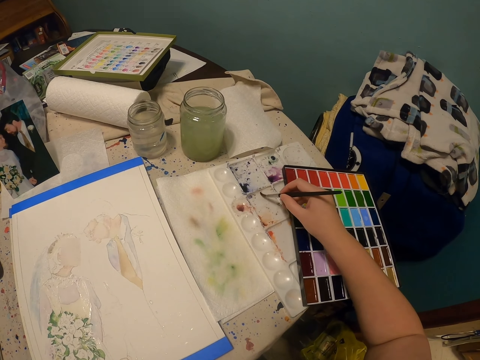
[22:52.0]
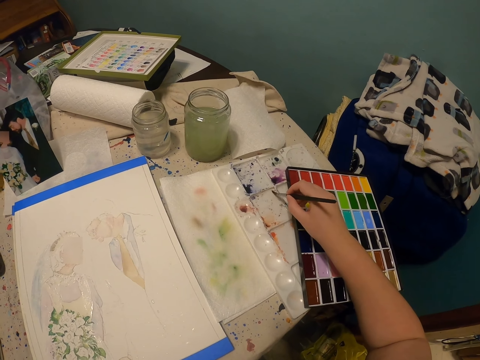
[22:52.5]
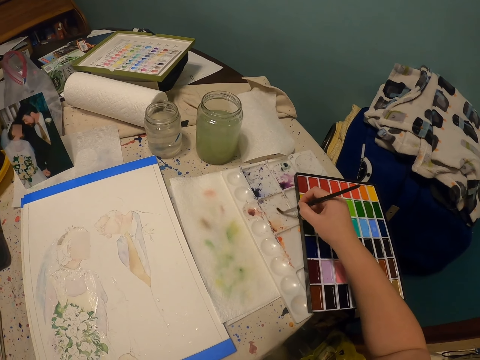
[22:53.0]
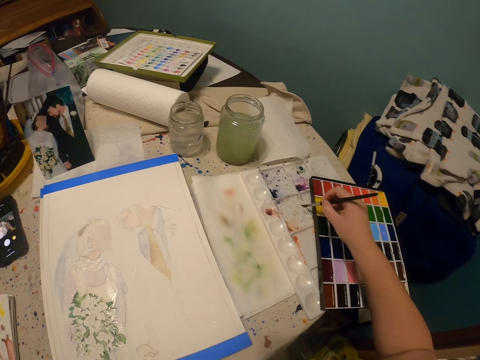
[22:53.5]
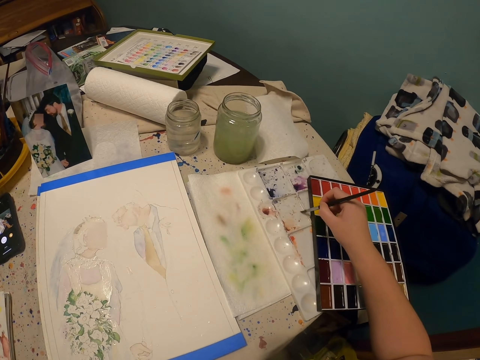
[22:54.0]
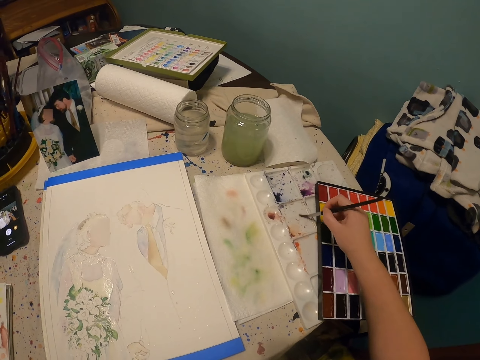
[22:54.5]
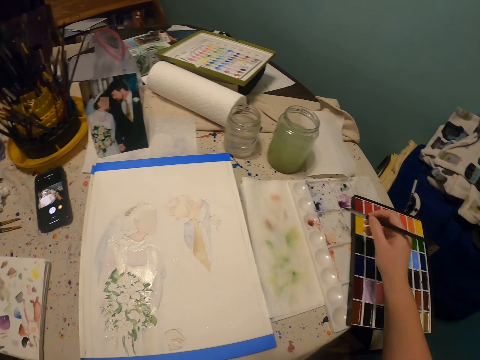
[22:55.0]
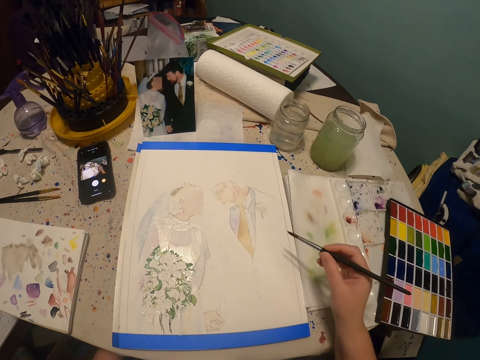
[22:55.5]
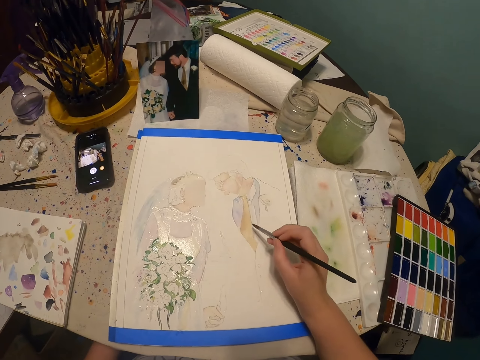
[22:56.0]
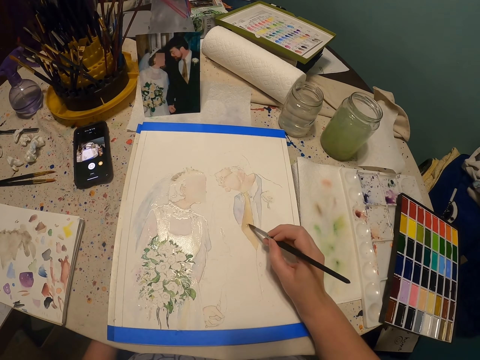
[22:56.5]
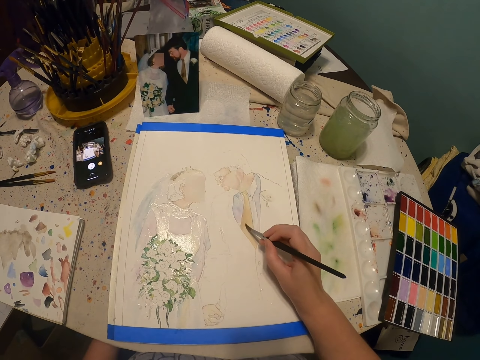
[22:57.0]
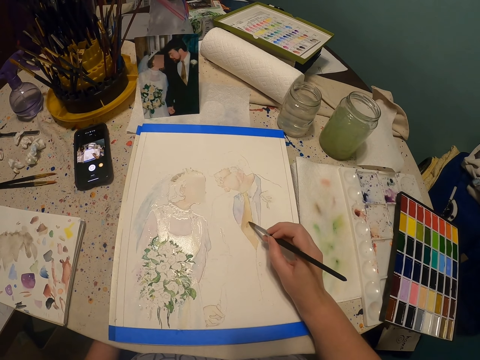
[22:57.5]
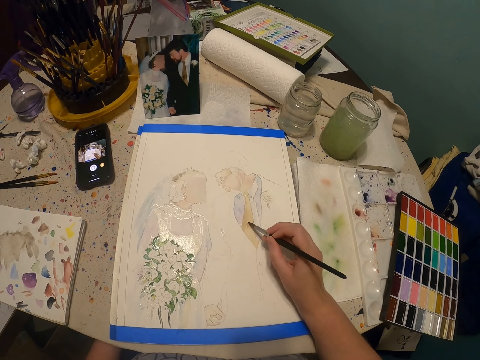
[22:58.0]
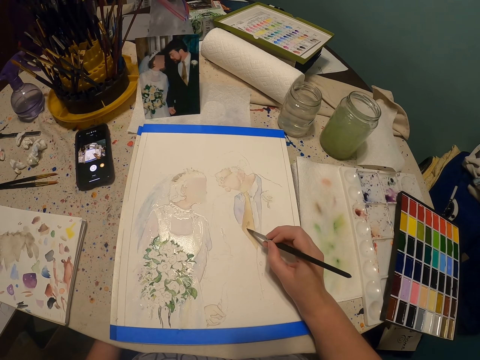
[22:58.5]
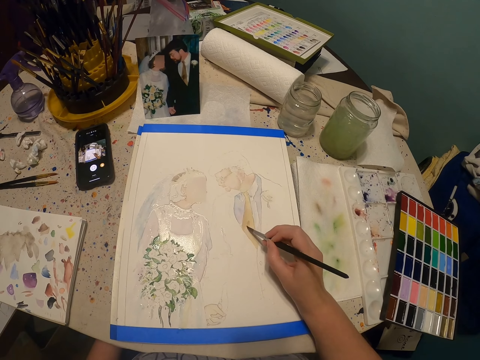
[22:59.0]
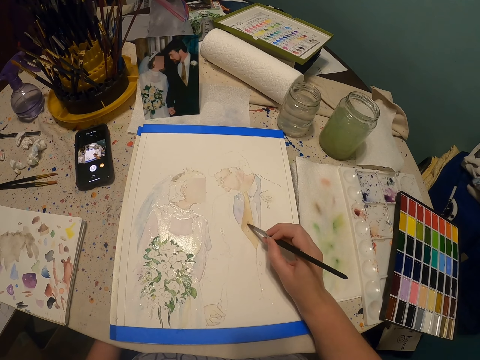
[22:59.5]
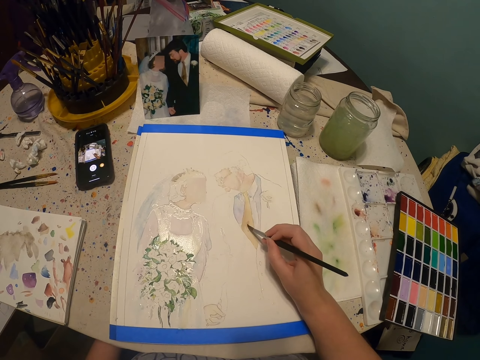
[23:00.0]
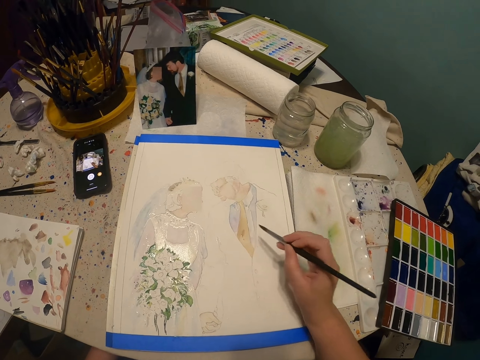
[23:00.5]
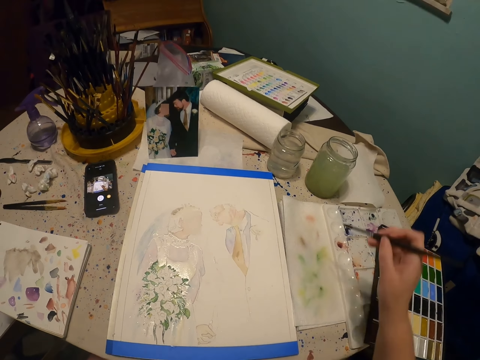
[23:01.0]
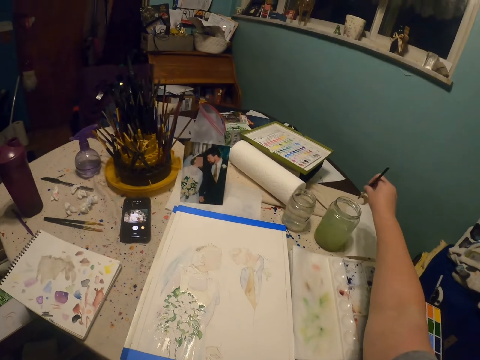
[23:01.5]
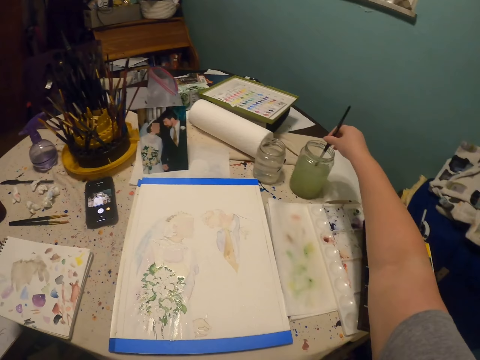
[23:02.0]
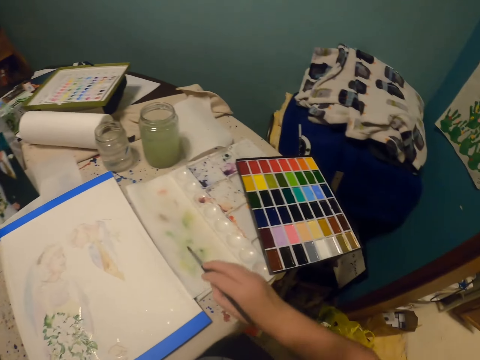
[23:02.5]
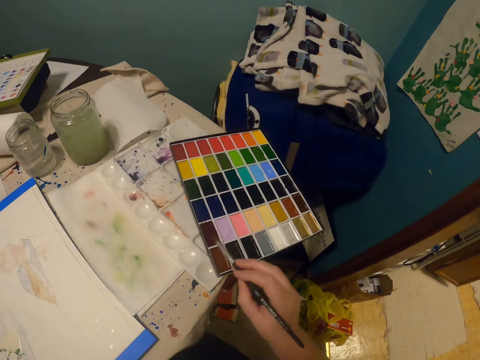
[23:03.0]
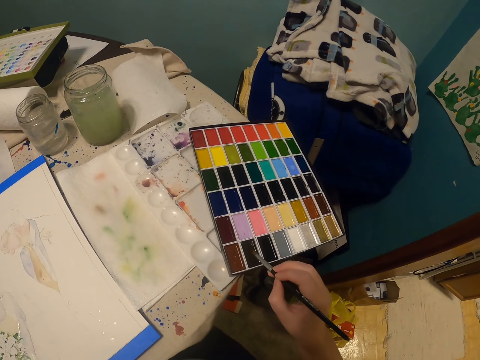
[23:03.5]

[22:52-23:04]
The camera wearer paints the art using a paint brush. They dip the paint brush in a glass of water or paint.

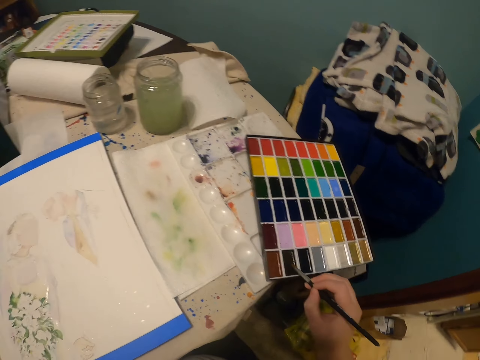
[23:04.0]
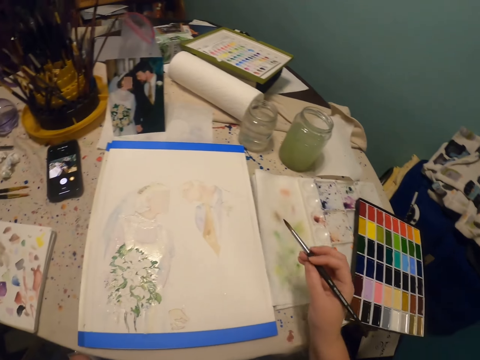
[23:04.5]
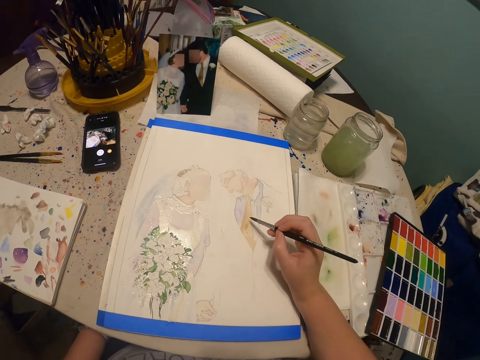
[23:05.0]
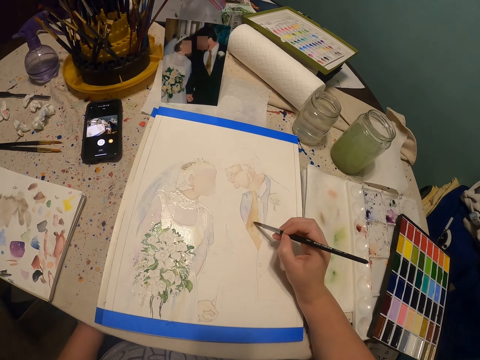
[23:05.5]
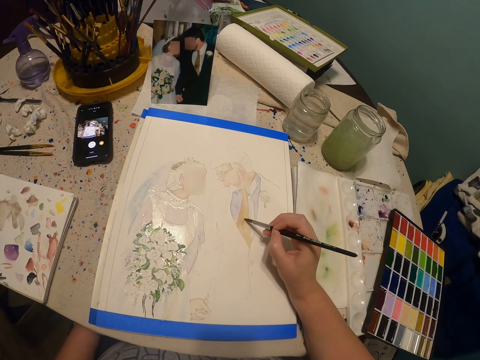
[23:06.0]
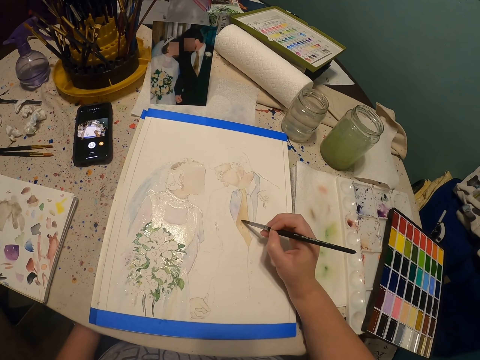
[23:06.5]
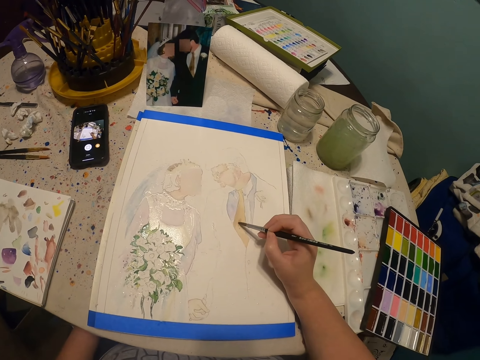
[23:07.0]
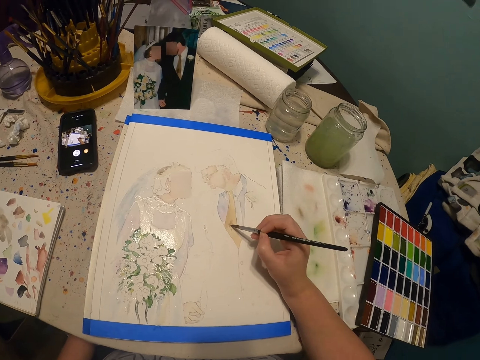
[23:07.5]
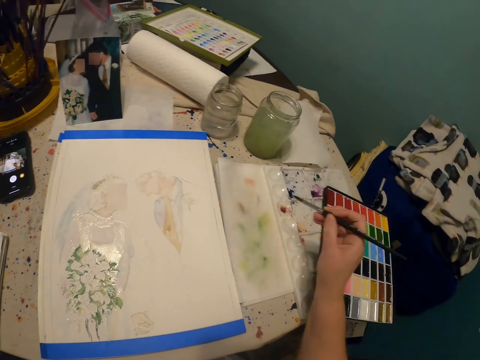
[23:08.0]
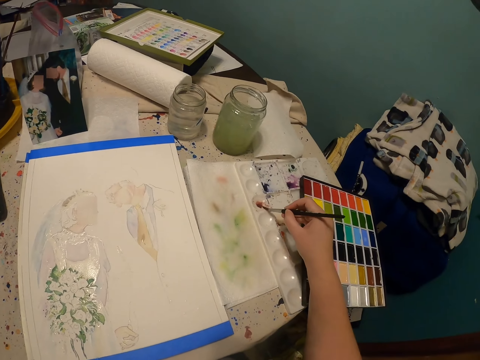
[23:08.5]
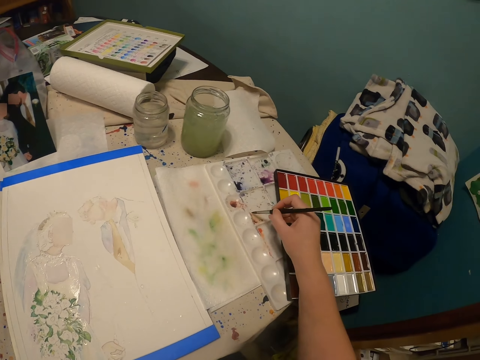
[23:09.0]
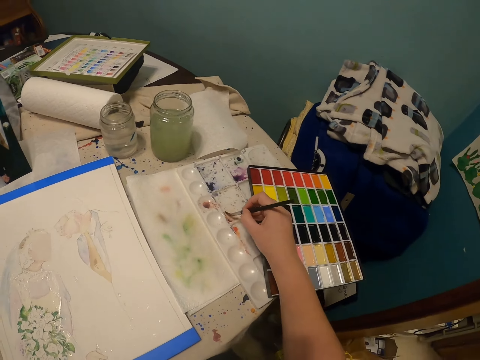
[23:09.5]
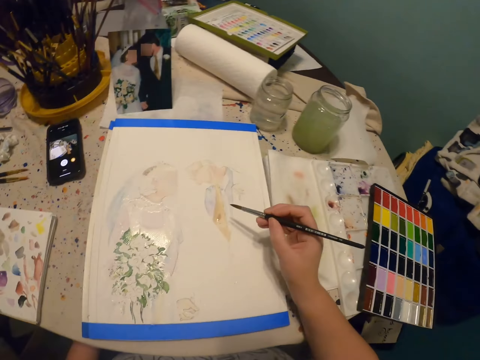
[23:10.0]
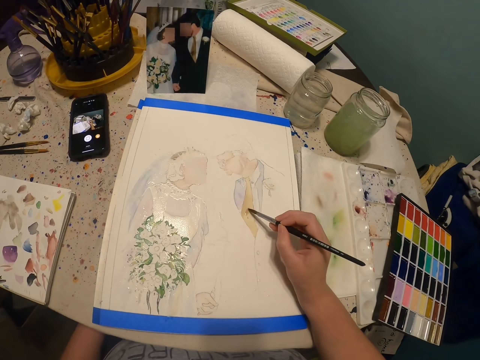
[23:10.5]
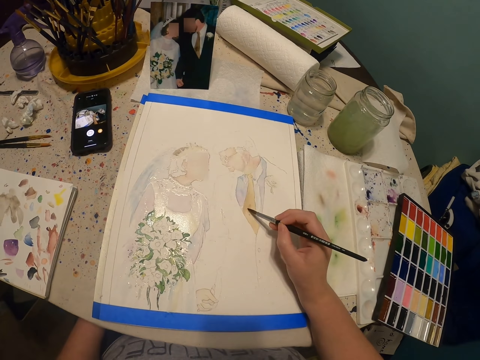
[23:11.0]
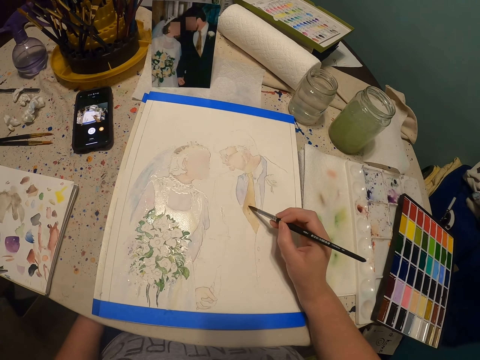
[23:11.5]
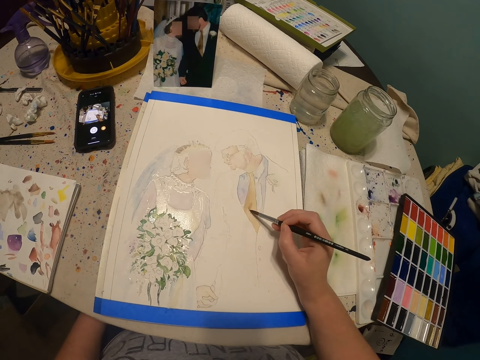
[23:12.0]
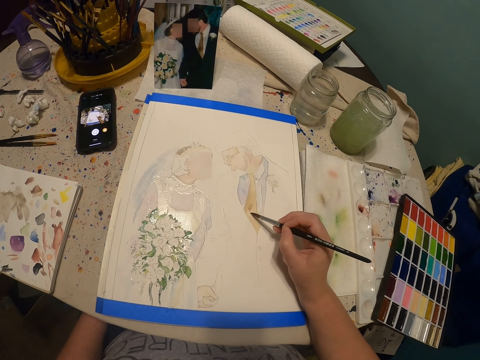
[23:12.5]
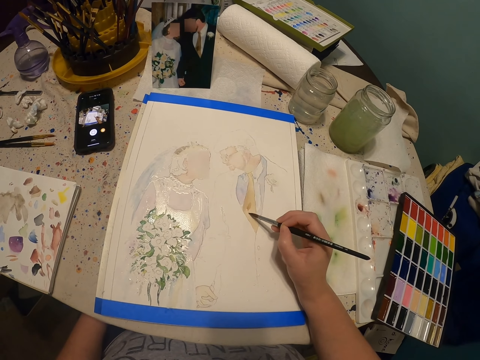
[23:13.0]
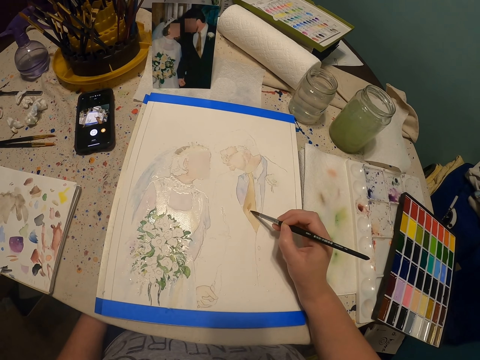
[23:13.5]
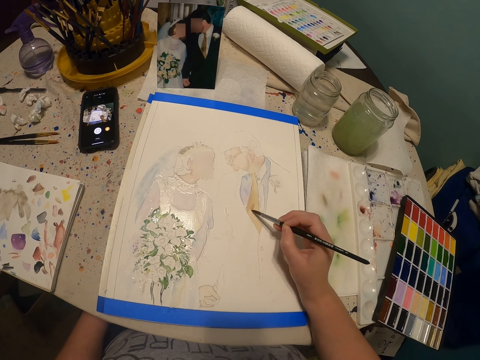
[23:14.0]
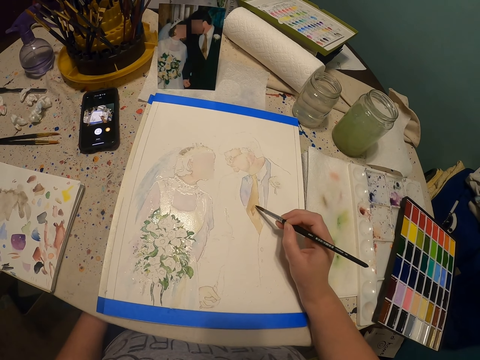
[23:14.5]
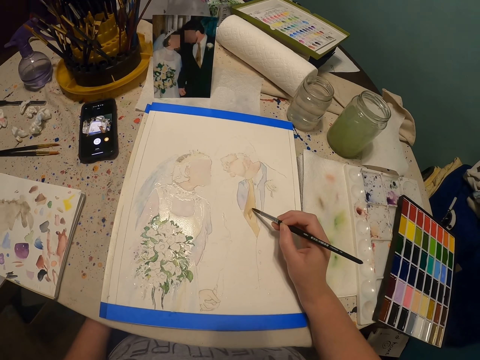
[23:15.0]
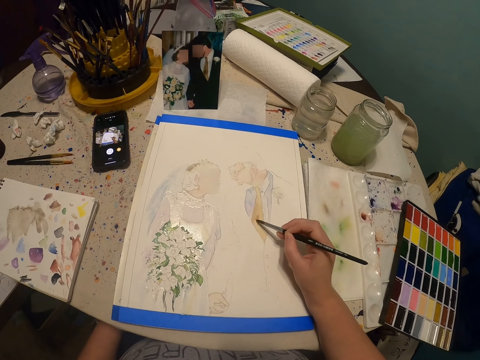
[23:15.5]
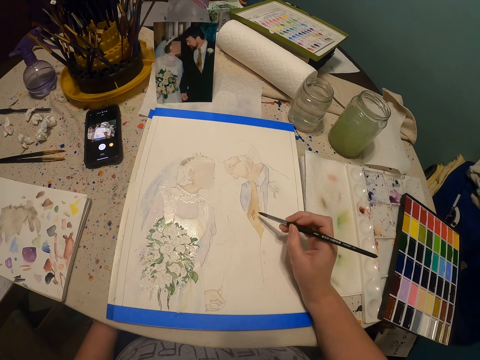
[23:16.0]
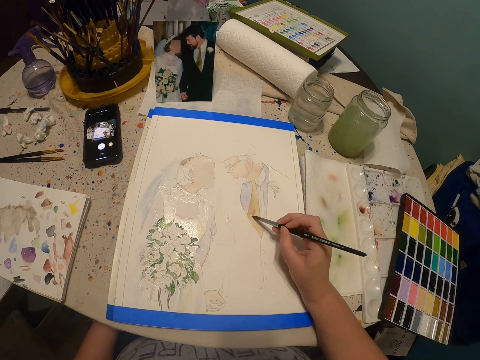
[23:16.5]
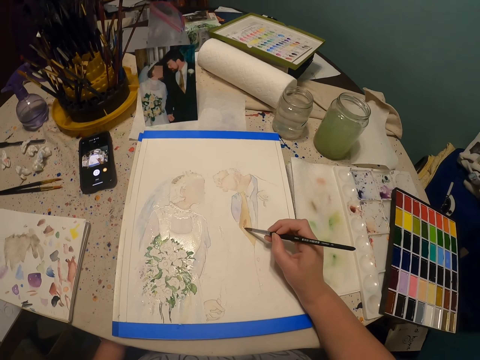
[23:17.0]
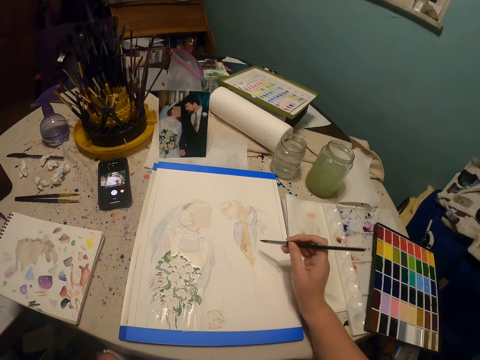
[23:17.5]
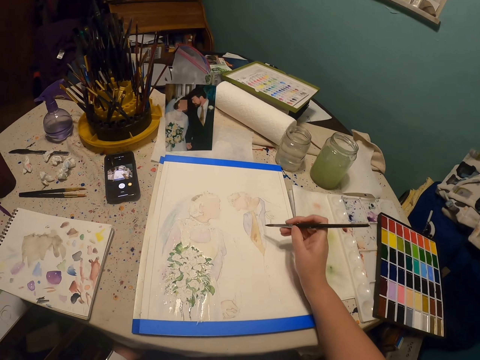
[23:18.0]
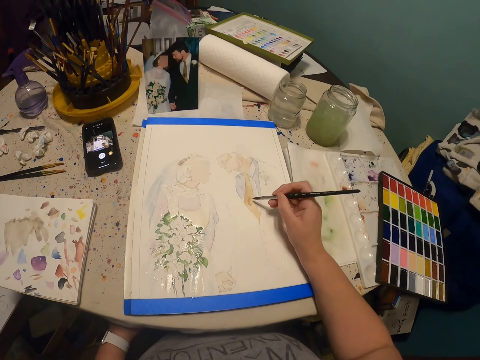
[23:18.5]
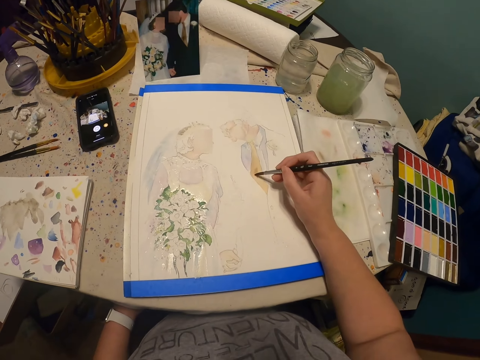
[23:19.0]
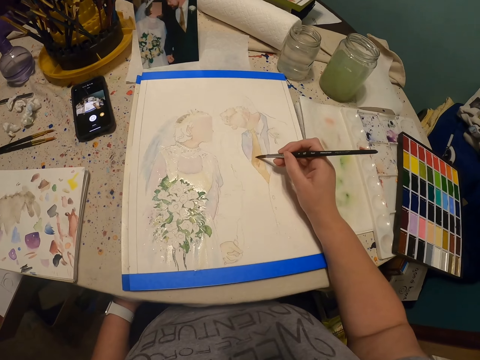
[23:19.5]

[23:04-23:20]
The camera wearer puts the paint brush in a paint palette. They rub the paint brush on the paint palette. They continue to paint the art using a paint brush. They rub the paint brush on the palette cover. They paint with the paint brush.
